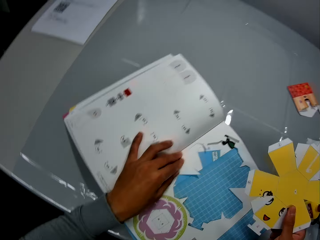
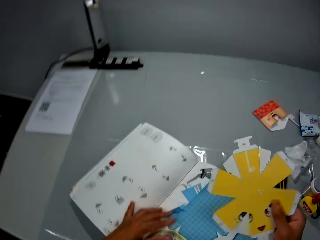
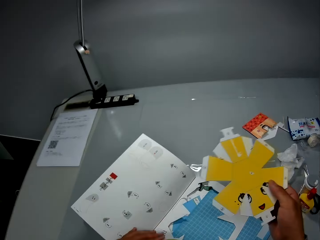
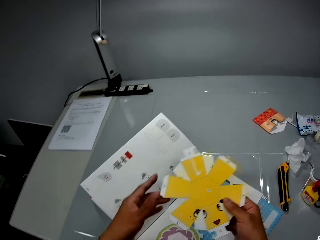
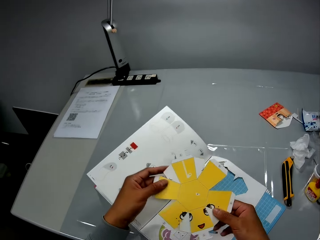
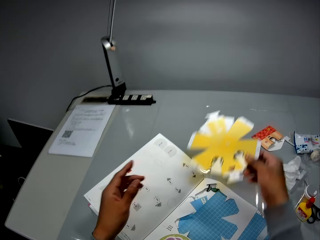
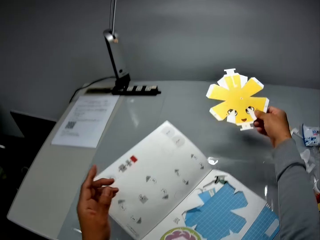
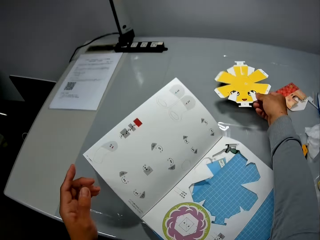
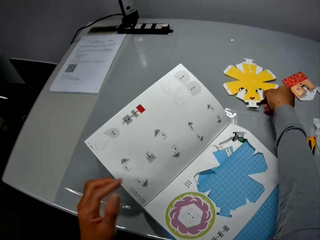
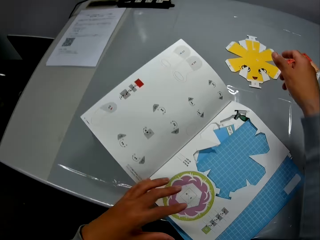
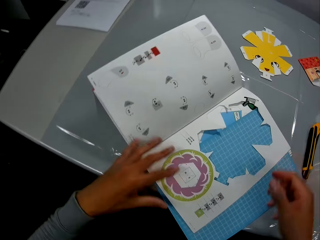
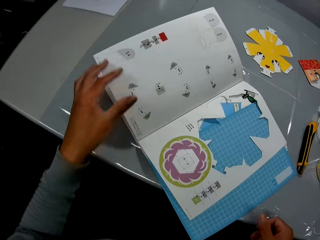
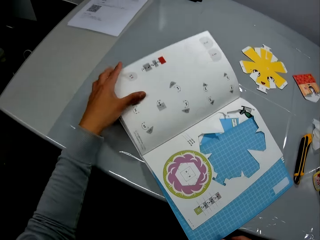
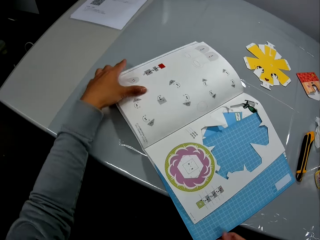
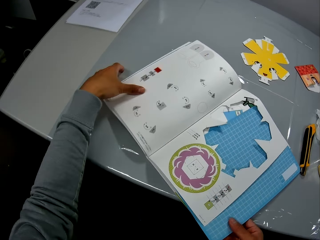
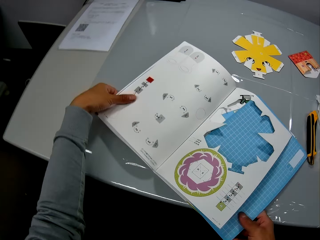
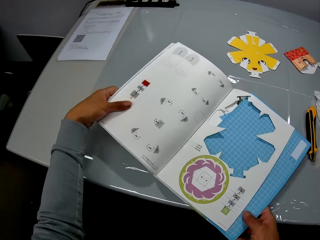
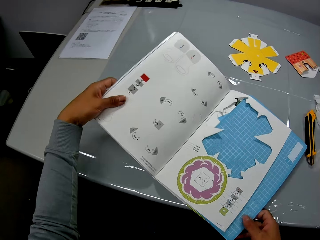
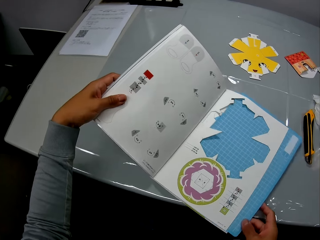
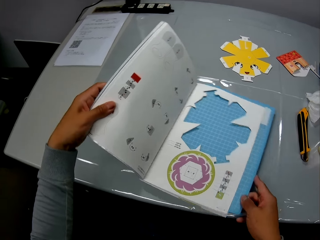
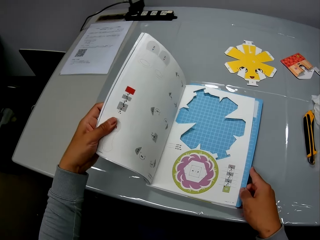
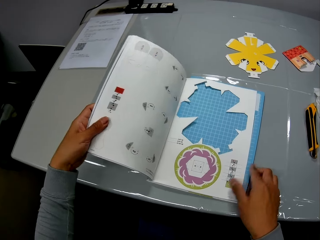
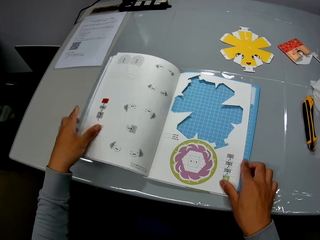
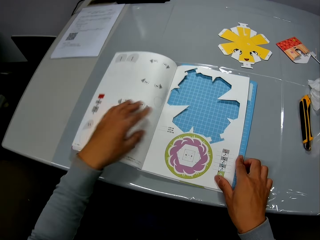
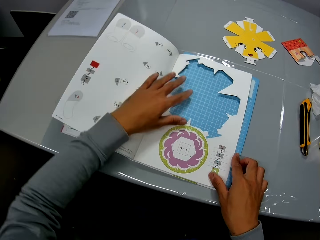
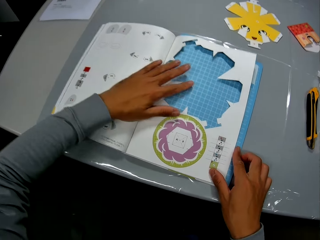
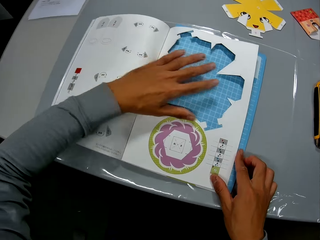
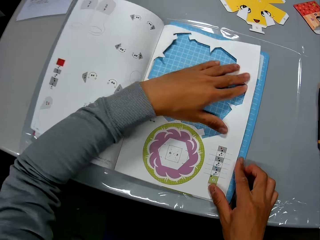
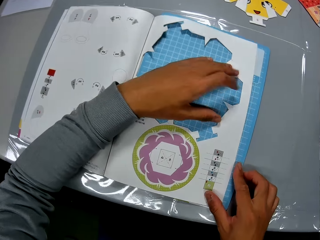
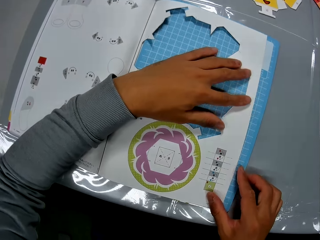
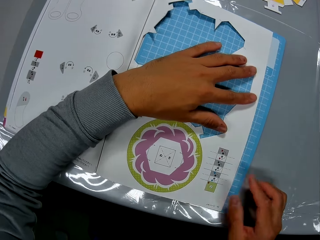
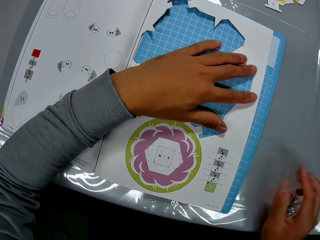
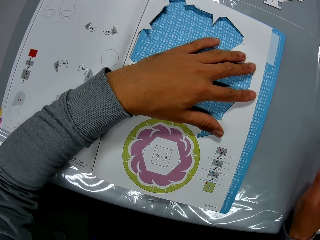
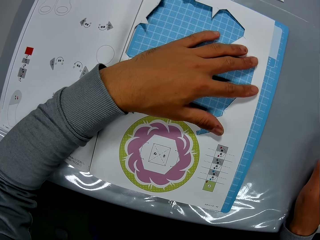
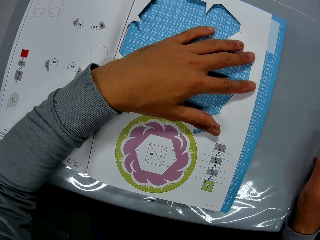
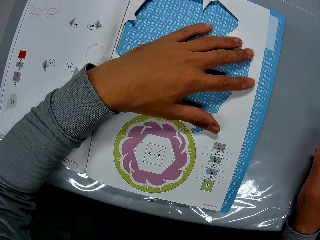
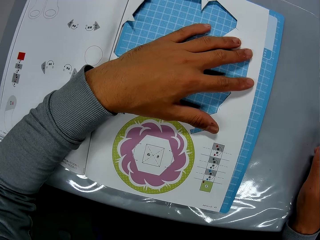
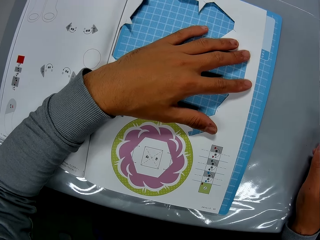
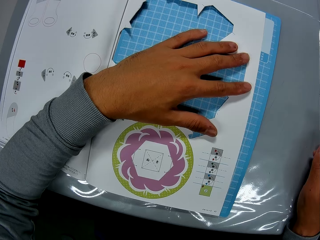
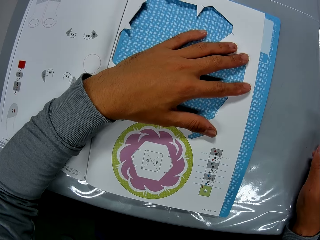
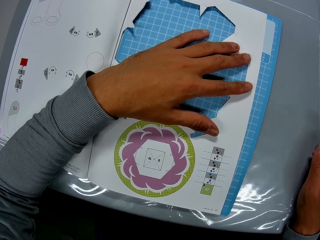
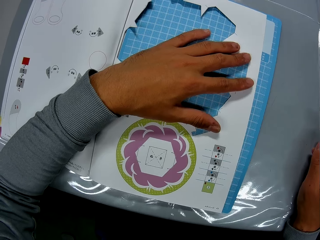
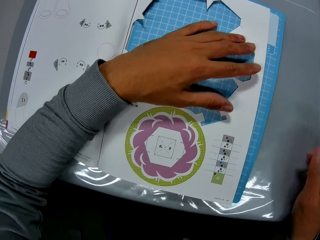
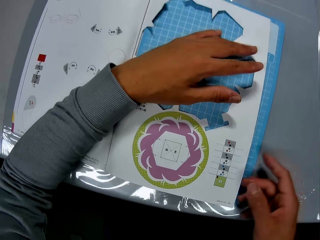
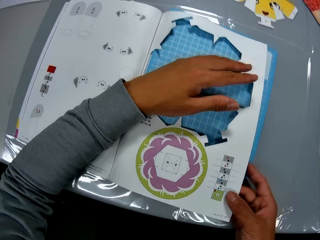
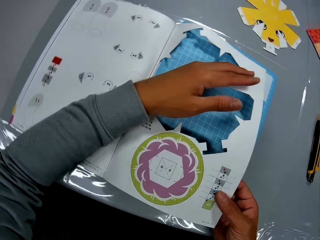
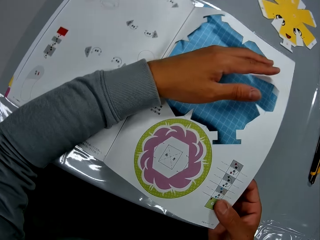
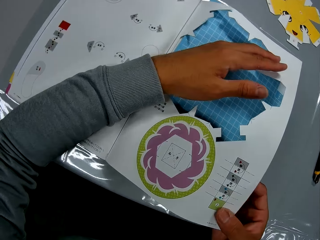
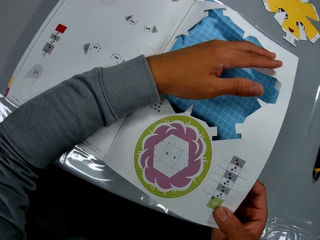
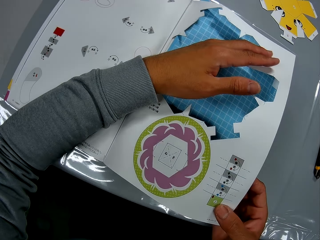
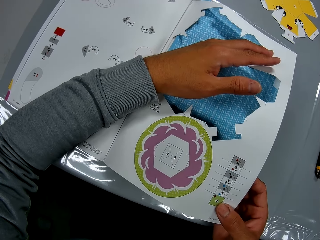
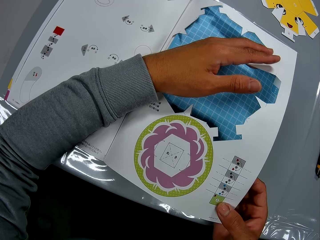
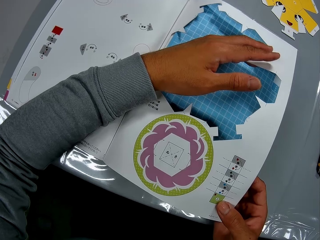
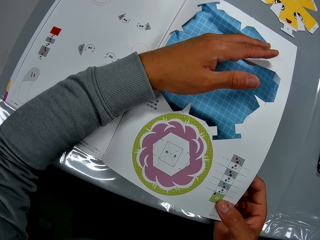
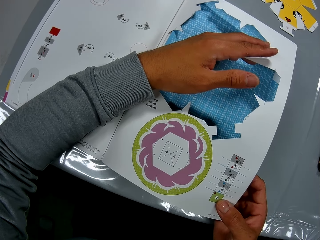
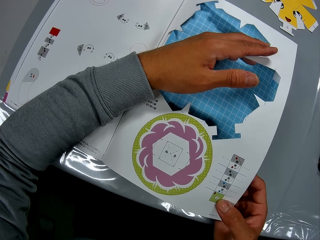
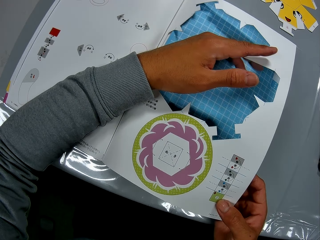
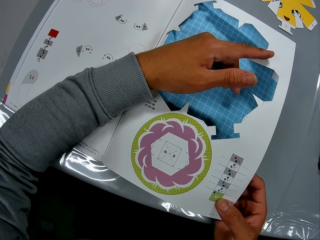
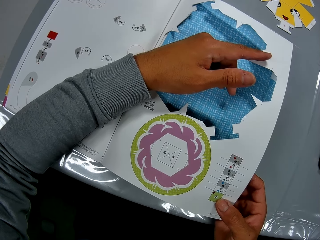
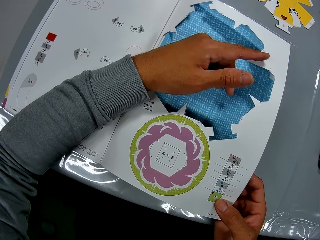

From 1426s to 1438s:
The camera wearer drops the papercraft piece on the table. They adjust the papercraft sheet on the table. They read the information on the paper. They adjust the paper on a cutting mat. They touch the papercraft booklet on the table.

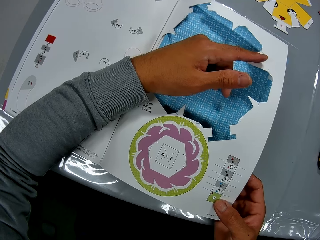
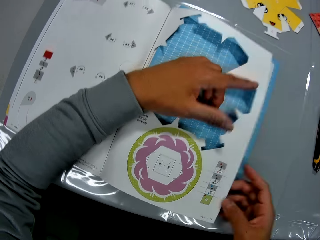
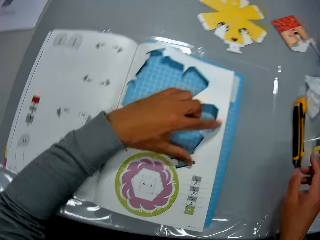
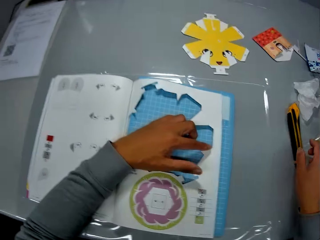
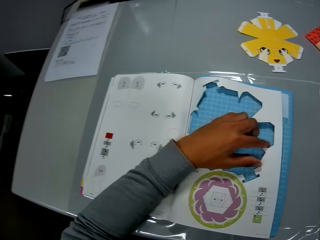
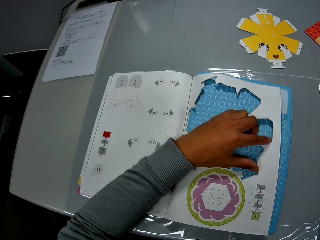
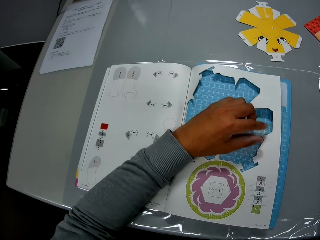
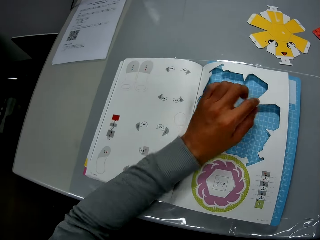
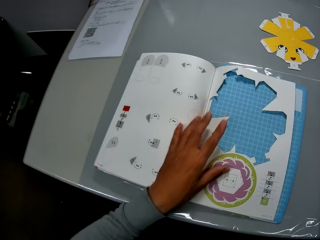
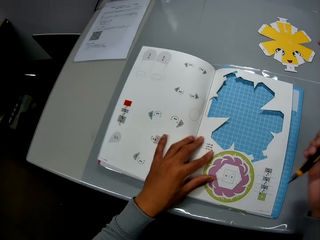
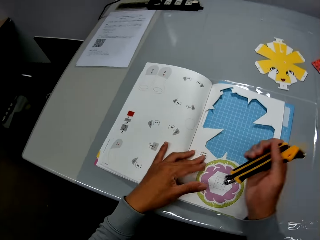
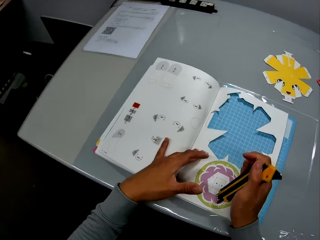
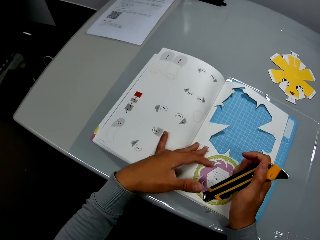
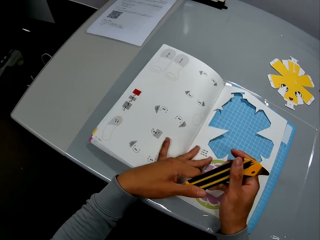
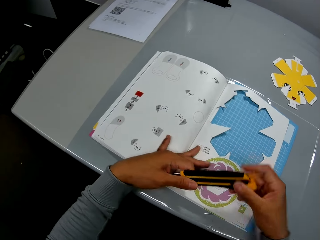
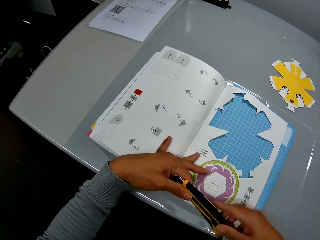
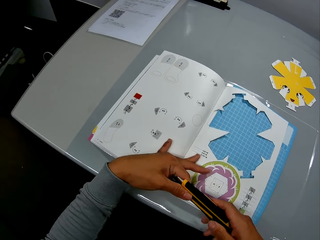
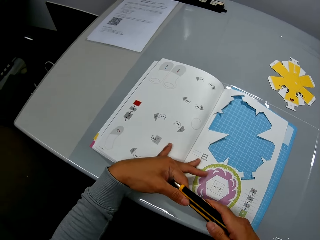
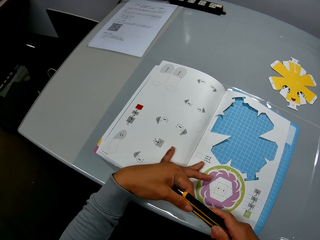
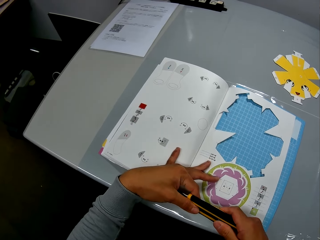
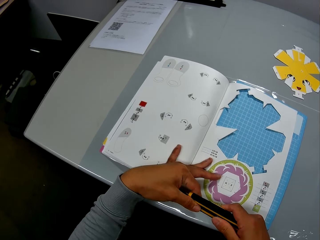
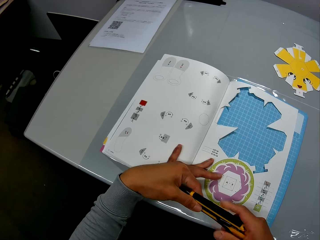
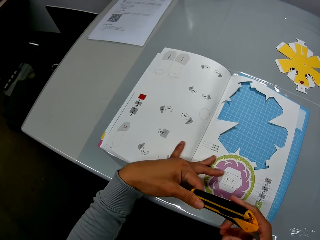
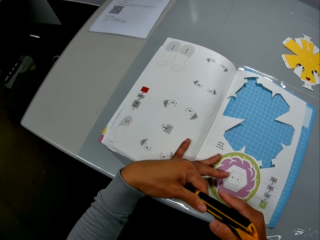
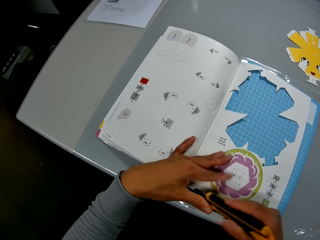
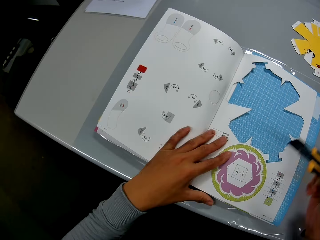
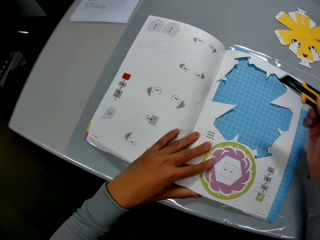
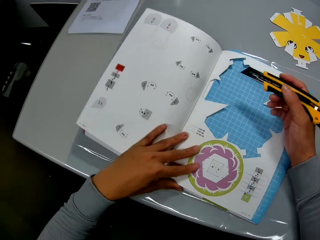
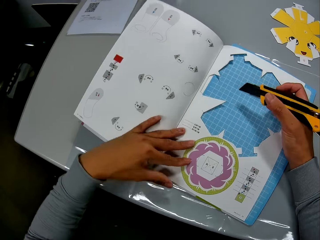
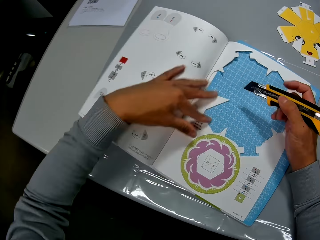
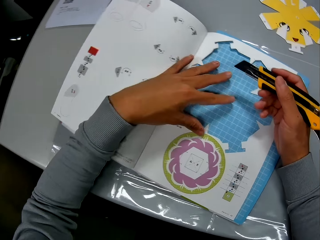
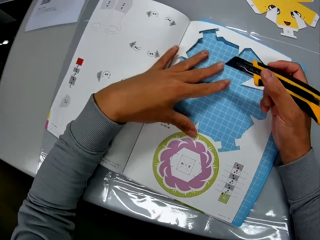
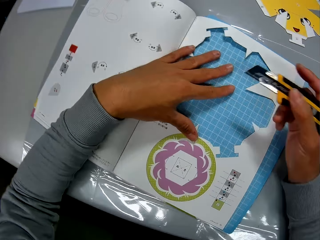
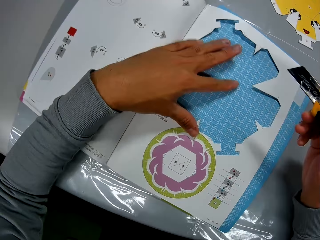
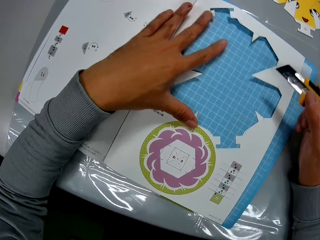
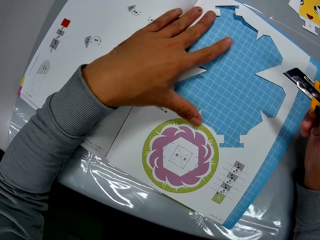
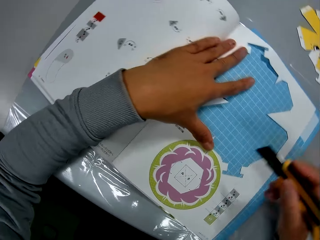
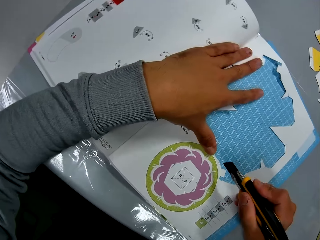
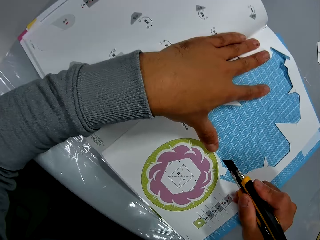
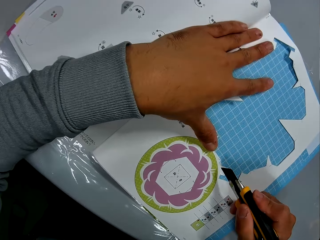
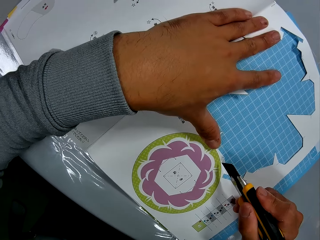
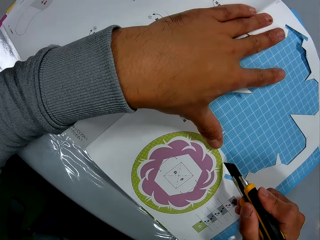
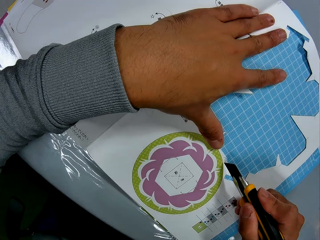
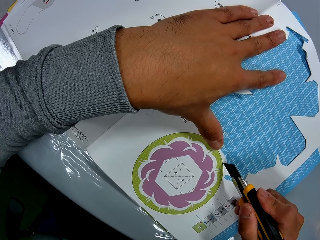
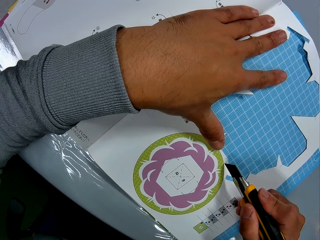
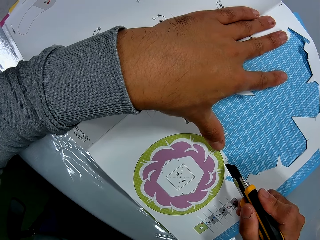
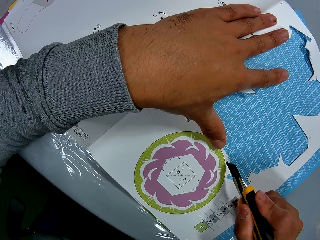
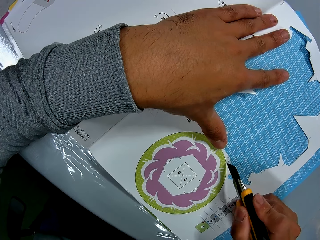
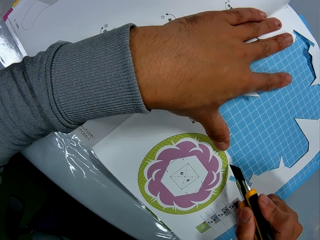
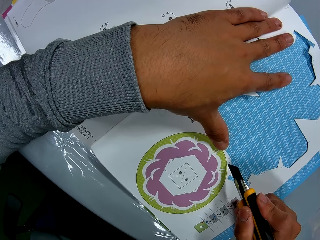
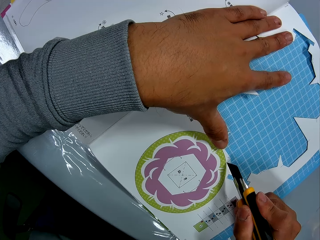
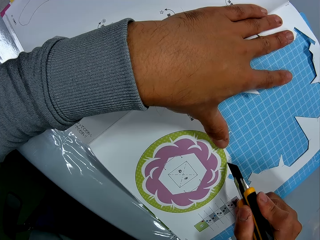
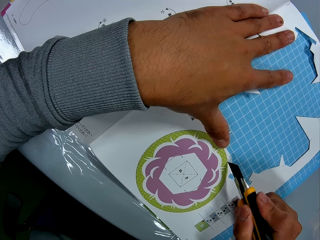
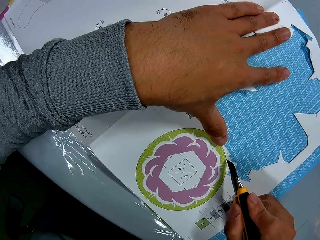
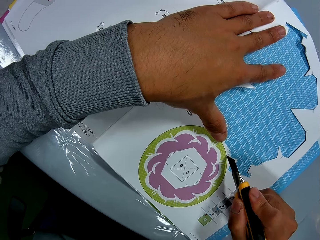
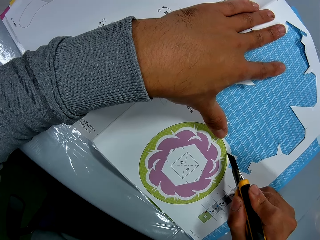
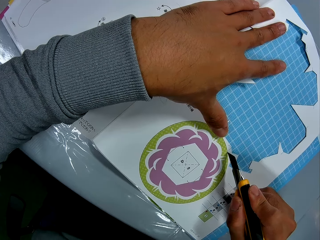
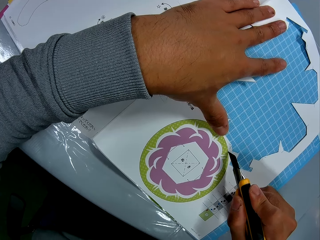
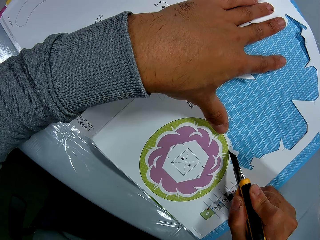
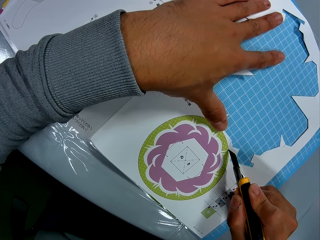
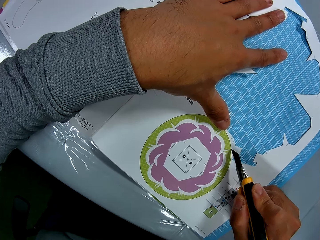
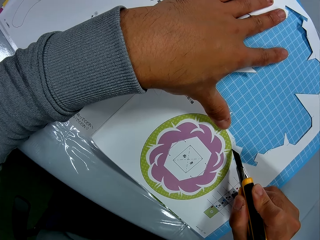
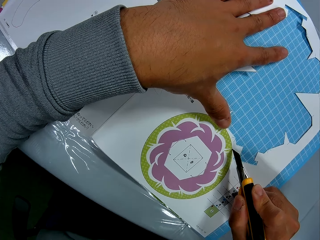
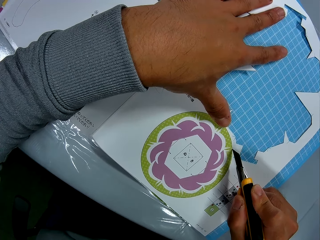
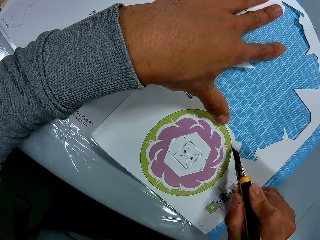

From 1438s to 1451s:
The camera wearer picks up a utility knife from the table. They adjust the utility knife. They adjust the paper on a cutting mat. They cut out a papercraft piece from the papercraft booklet on the table with the paper cutter.
